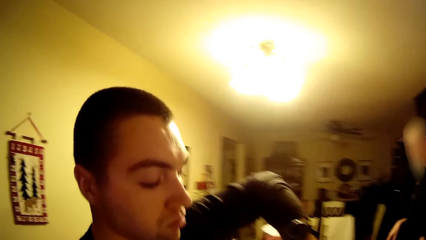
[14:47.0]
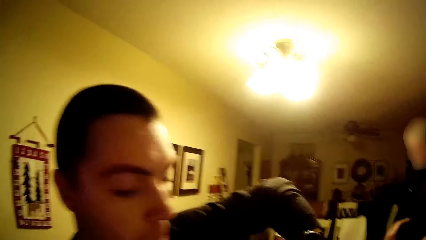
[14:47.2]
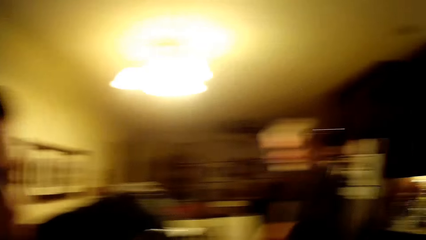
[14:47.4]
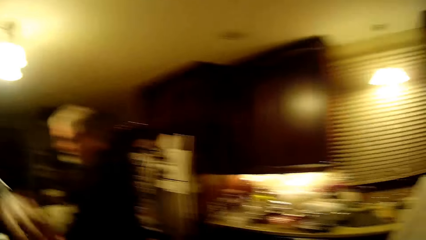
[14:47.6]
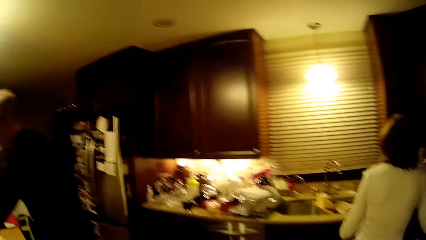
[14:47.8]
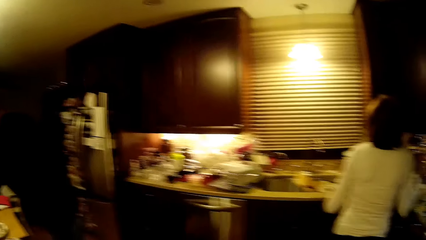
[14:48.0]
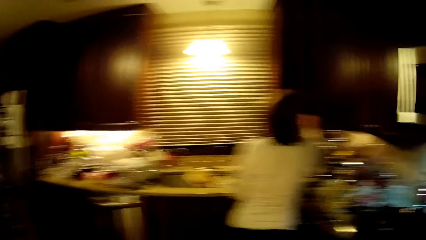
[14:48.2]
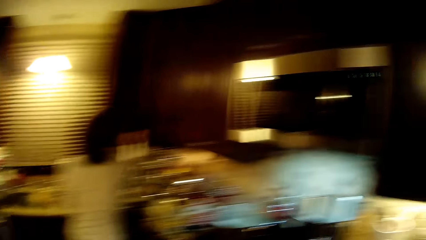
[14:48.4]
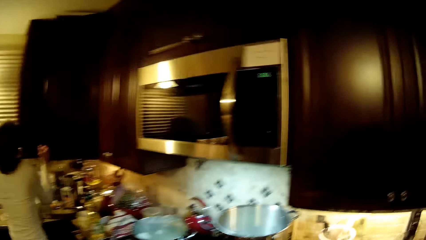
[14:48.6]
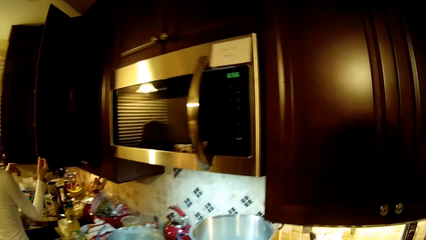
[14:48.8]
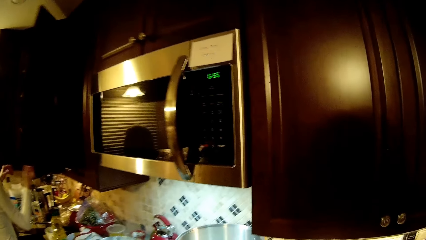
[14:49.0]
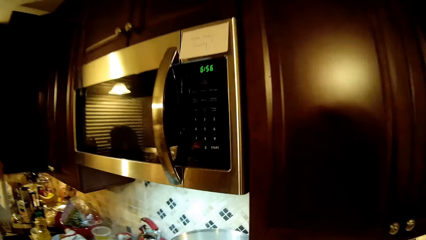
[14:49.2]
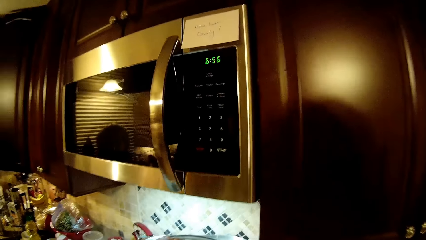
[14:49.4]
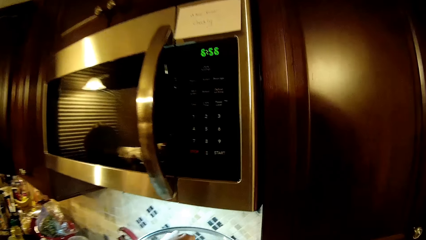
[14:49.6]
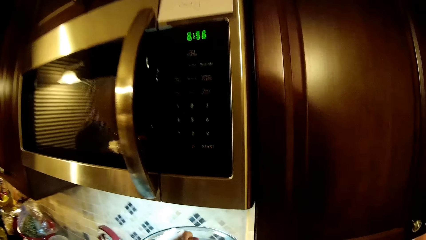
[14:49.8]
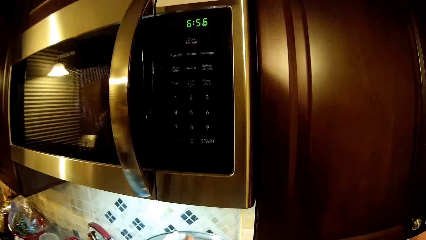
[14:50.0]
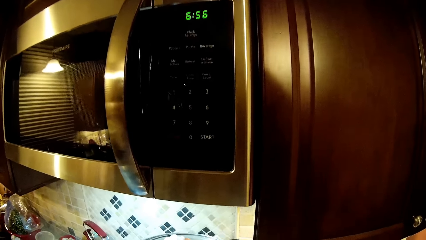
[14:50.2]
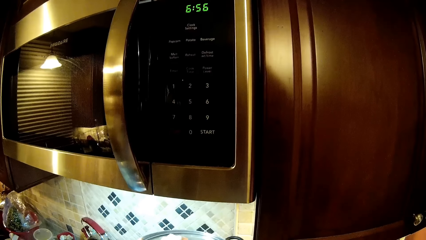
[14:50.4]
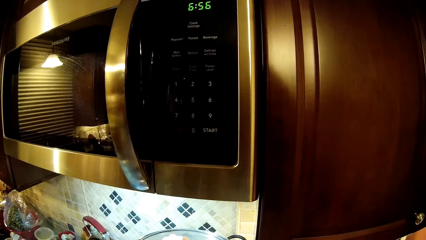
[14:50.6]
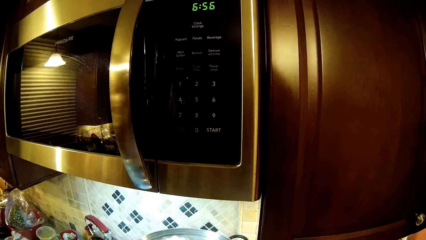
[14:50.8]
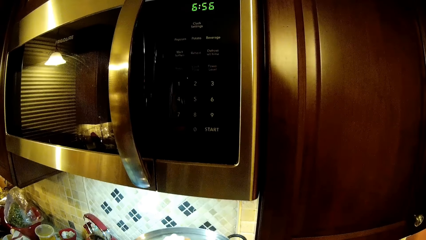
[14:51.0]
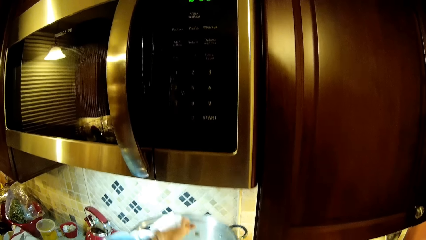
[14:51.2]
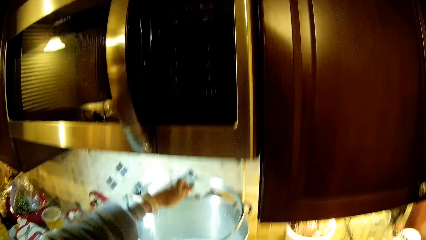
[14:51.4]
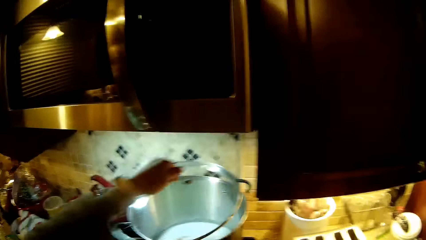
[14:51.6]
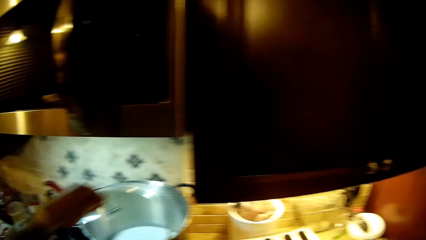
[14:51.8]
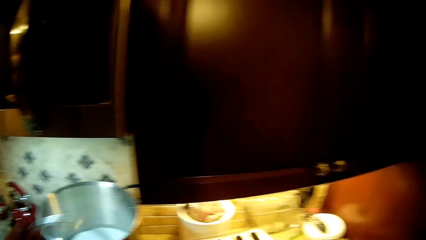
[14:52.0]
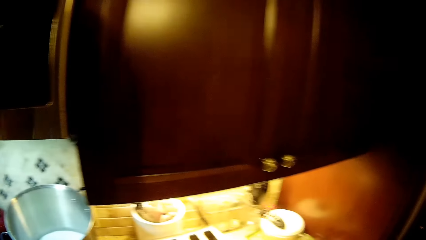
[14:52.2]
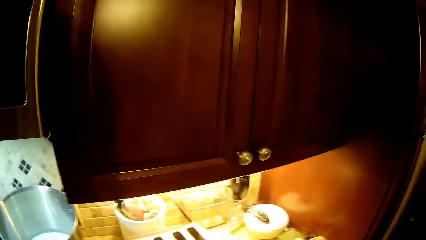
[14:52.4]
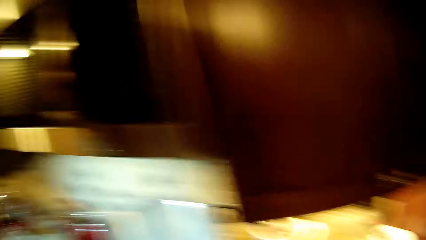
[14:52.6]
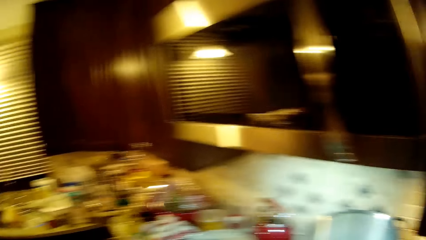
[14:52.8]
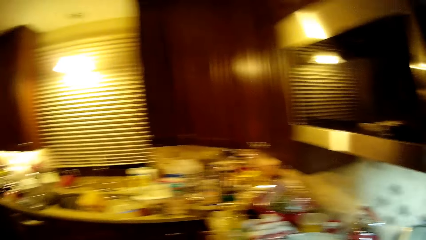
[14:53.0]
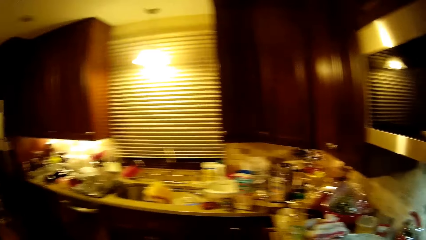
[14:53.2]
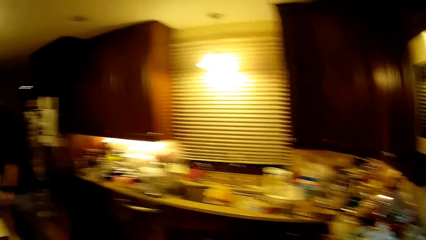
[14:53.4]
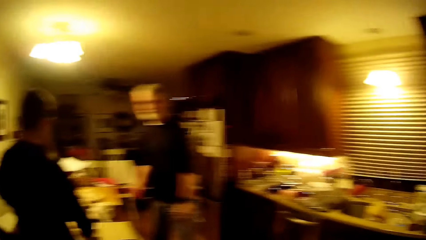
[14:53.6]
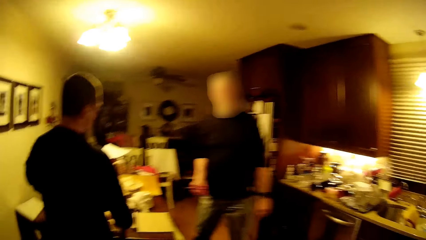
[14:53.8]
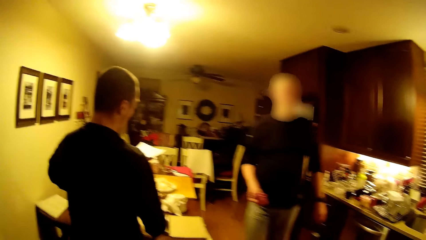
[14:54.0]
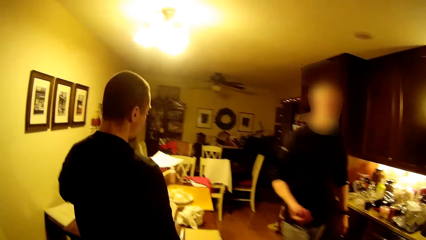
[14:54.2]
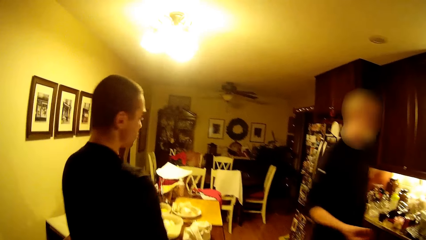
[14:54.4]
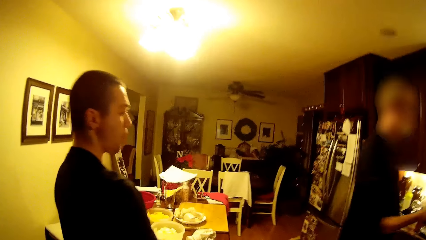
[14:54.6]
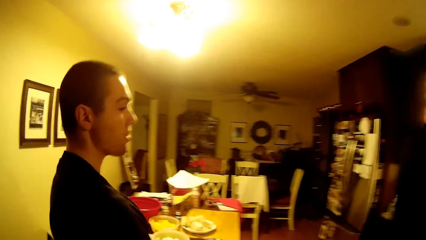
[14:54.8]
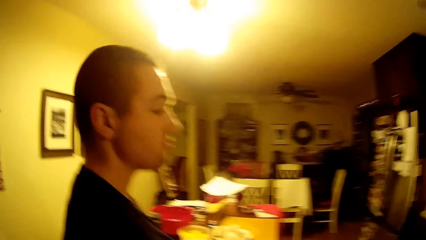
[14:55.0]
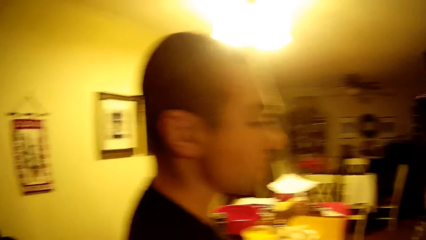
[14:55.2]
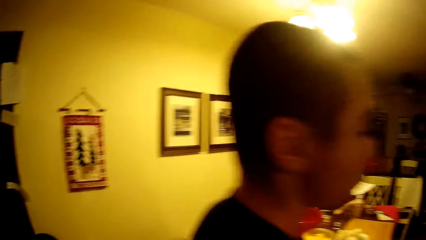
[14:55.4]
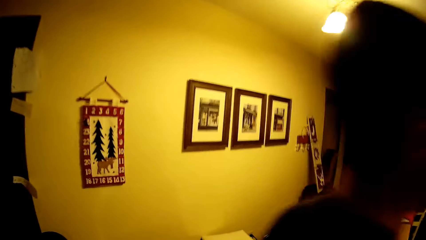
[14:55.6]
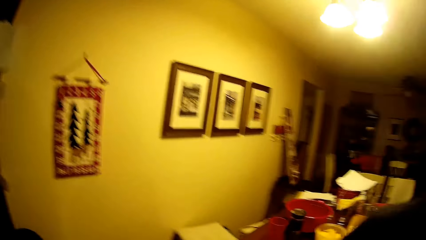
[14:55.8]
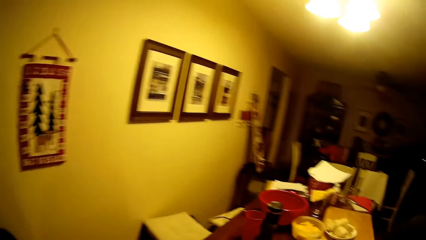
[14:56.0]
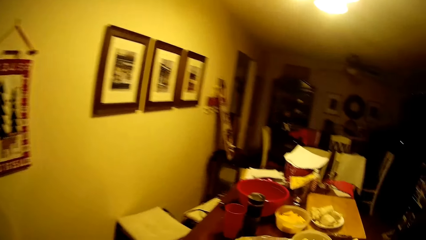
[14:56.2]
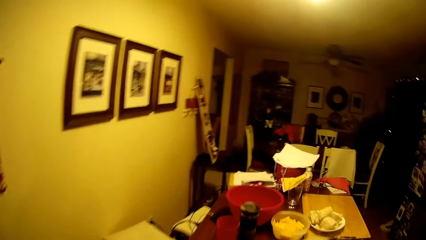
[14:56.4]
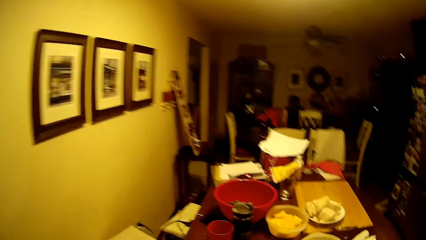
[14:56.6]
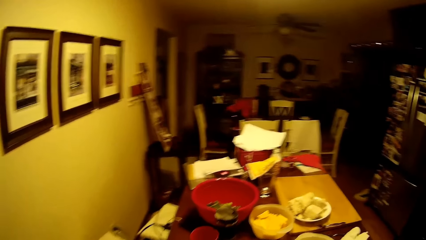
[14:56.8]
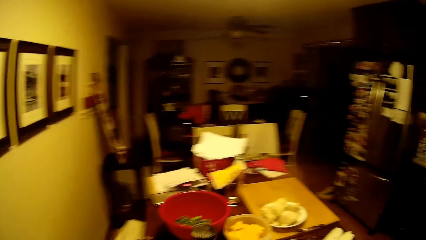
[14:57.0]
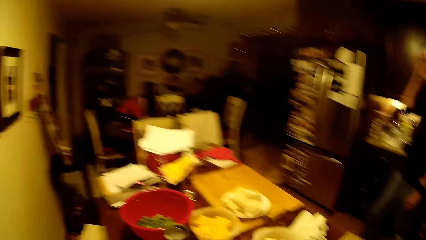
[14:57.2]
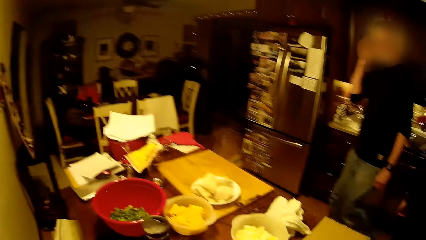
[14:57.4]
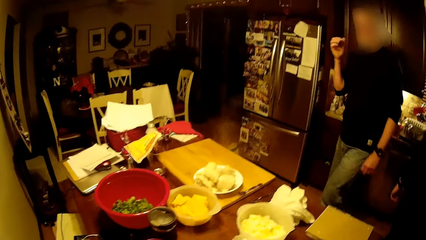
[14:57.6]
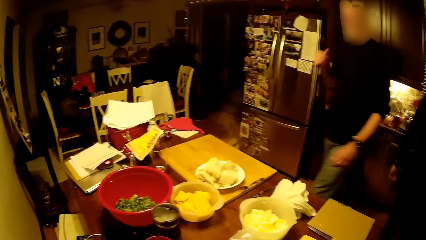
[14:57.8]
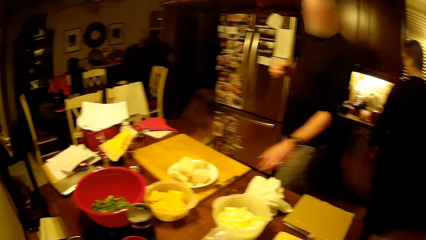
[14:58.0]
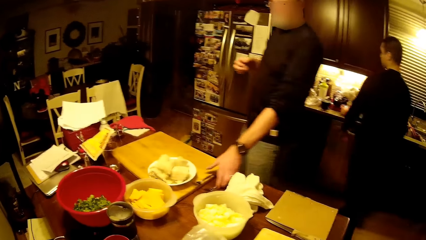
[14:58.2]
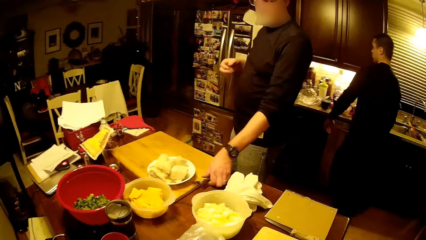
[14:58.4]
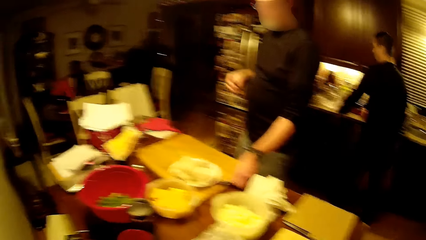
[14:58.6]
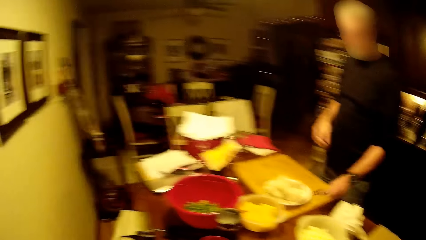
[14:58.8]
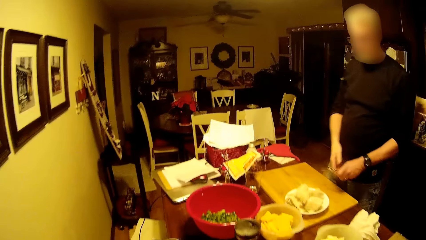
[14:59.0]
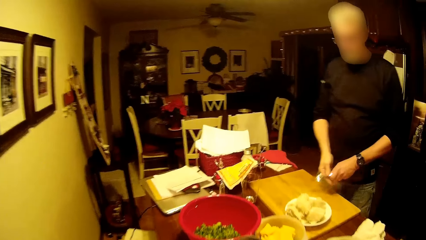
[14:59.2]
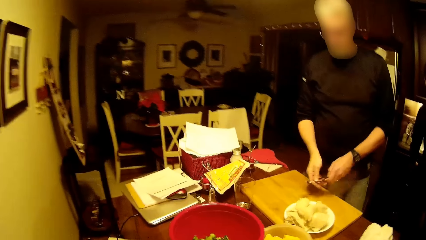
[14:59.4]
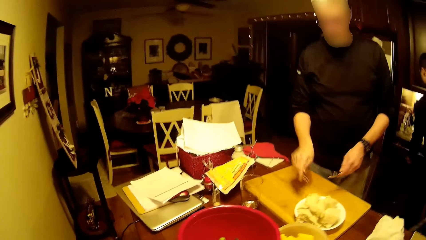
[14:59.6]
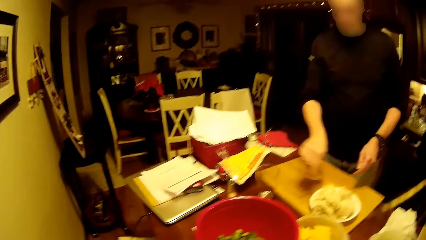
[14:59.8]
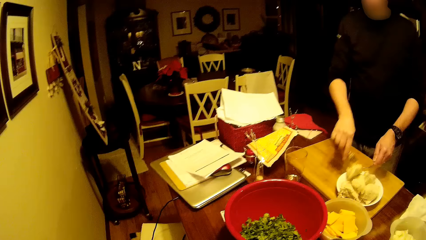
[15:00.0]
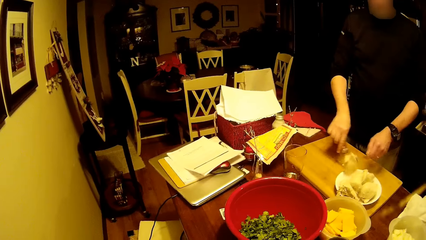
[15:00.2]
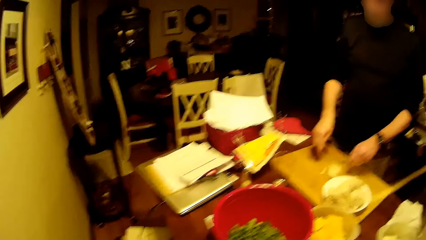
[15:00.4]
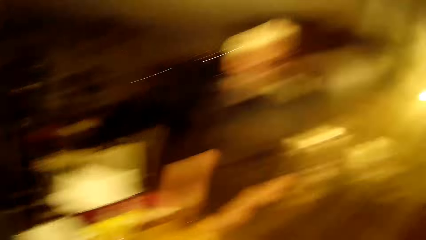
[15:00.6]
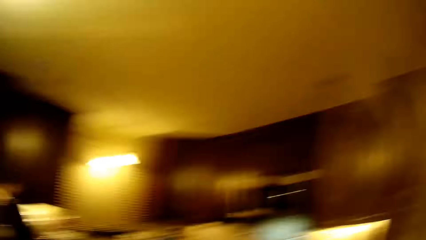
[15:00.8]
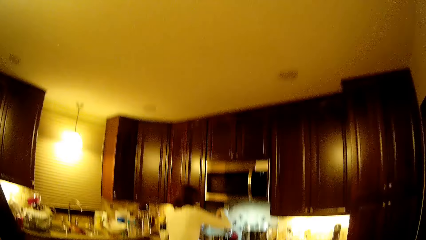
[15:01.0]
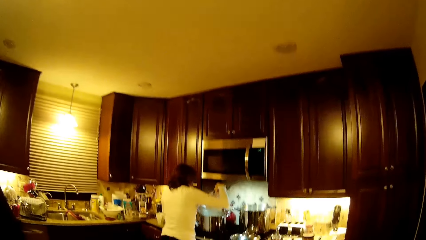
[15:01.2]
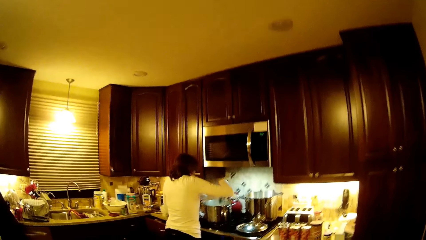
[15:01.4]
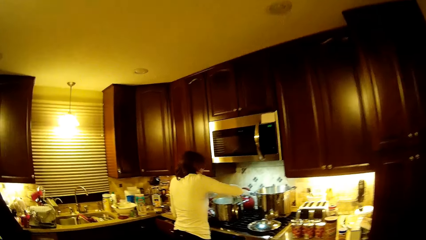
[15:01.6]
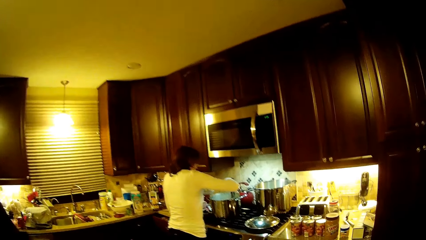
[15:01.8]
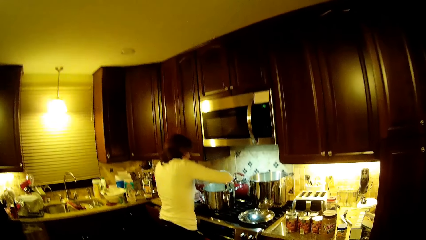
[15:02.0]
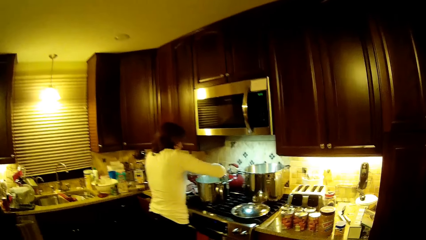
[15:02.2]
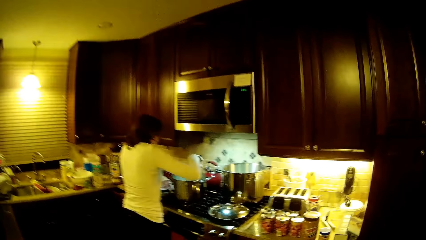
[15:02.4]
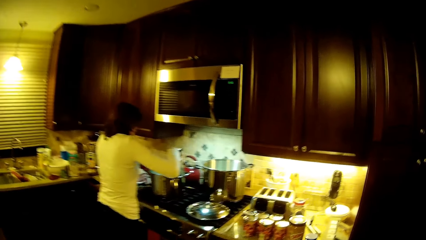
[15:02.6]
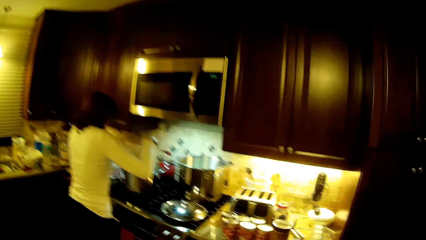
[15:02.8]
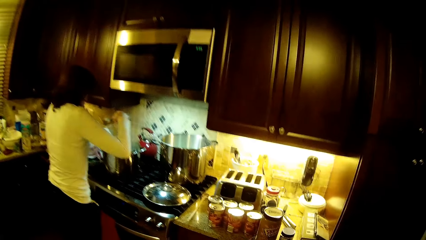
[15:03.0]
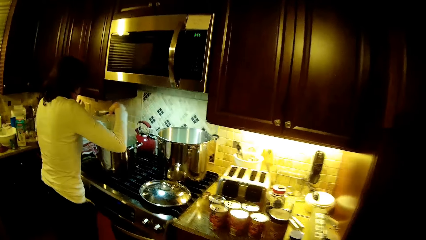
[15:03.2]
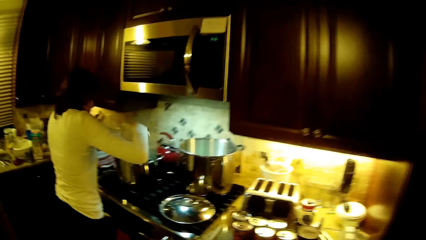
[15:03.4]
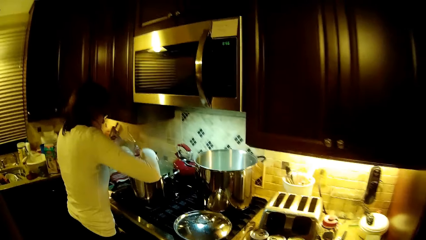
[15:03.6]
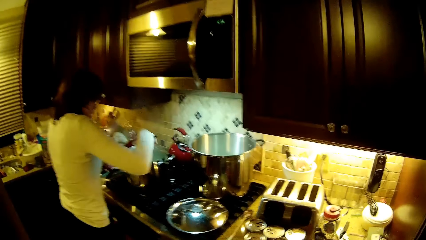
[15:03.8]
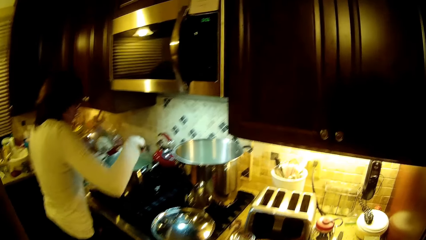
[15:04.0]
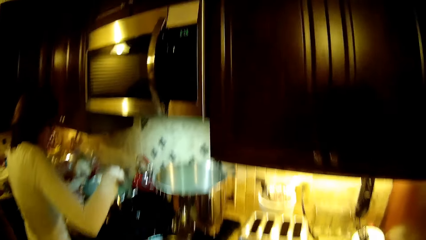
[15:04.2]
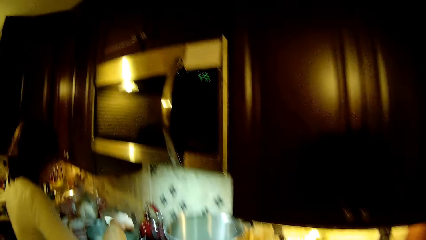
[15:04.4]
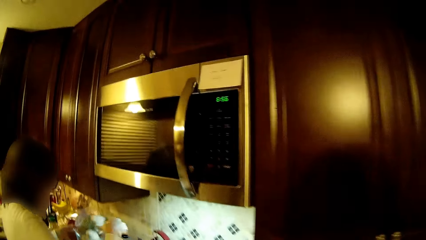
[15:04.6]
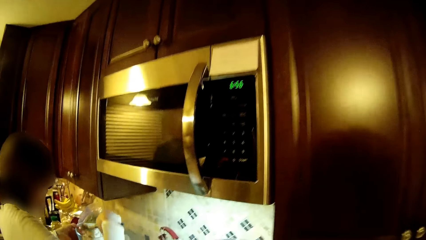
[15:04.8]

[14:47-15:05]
The camera wearer looks at a man. A woman opens the drawer. The camera wearer looks at the microwave. They hold the lid, remove the lid. They walk to the table. They look at the table. Another man picks two spoon forks. He holds the fork and scoops the food. The camera wearer walks toward the woman. The woman puts the food in the bowl.
